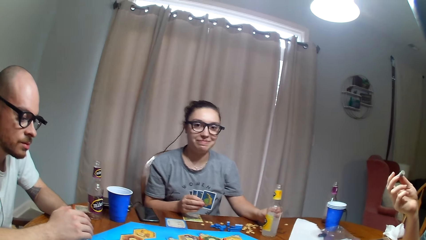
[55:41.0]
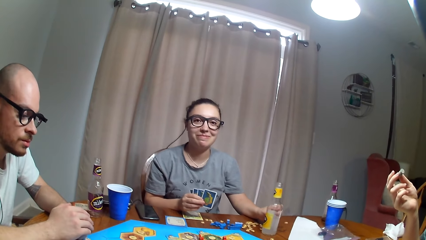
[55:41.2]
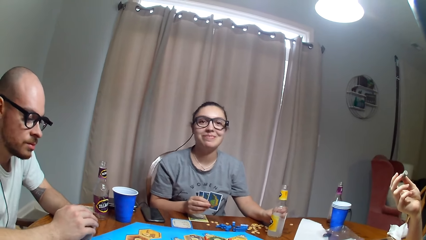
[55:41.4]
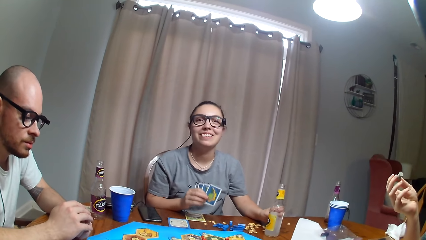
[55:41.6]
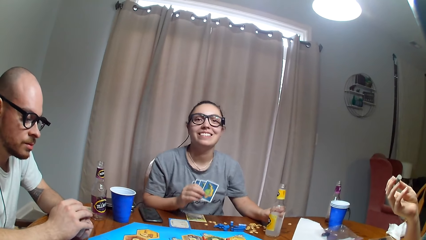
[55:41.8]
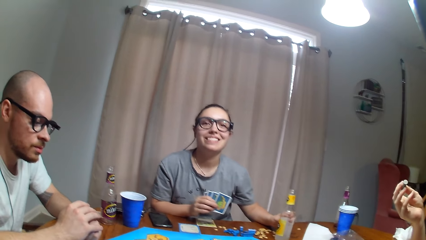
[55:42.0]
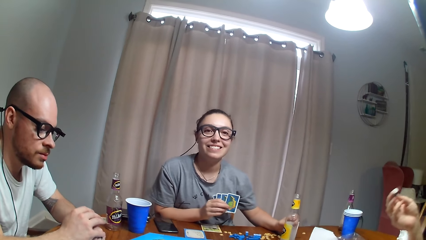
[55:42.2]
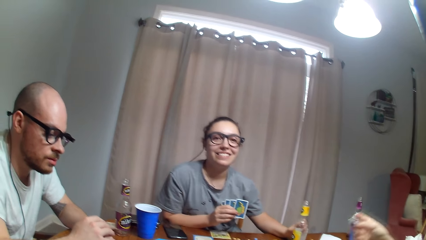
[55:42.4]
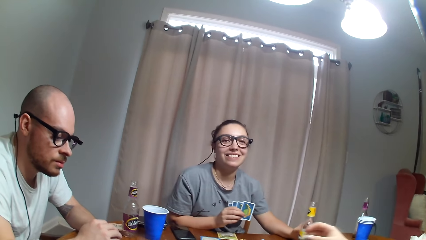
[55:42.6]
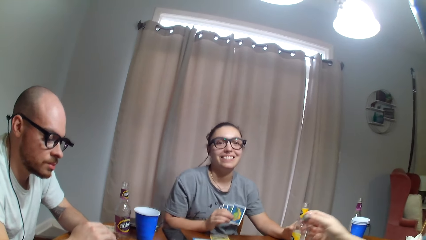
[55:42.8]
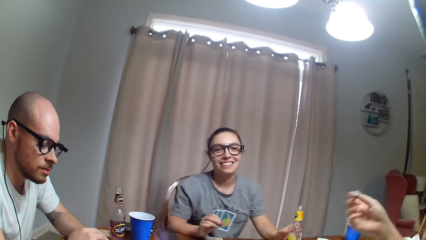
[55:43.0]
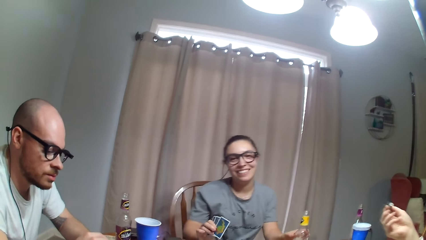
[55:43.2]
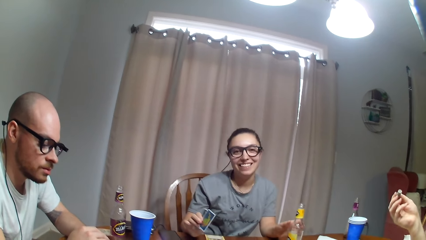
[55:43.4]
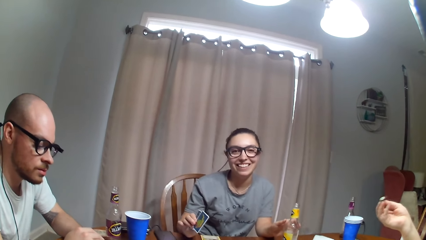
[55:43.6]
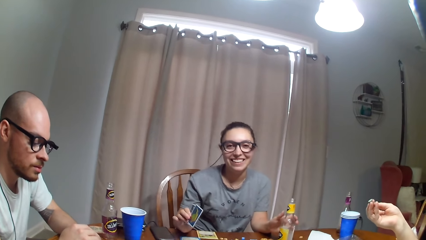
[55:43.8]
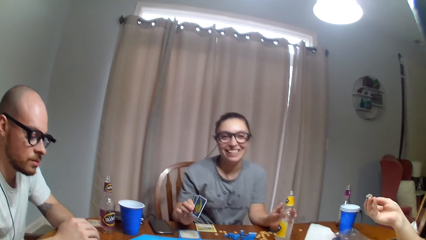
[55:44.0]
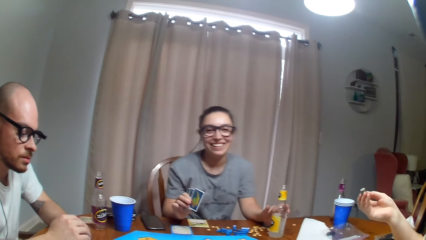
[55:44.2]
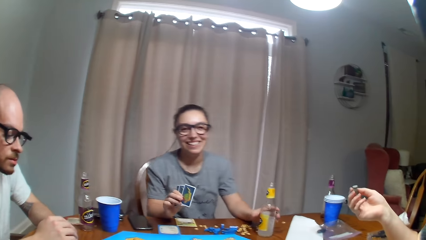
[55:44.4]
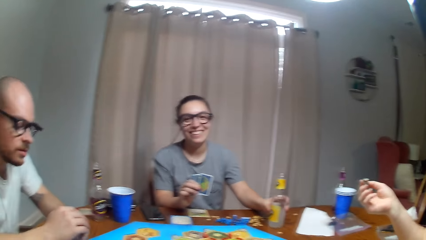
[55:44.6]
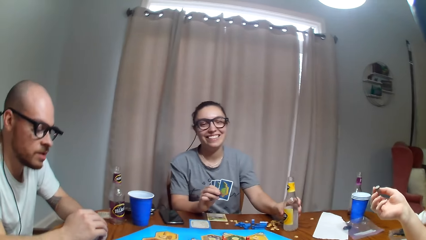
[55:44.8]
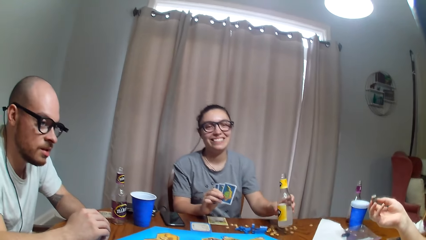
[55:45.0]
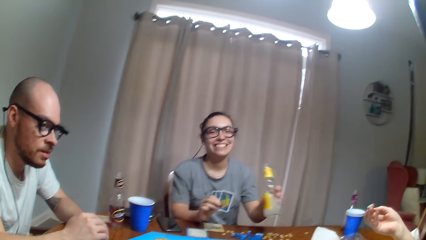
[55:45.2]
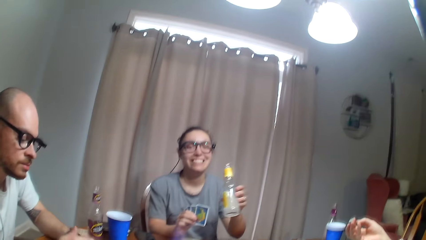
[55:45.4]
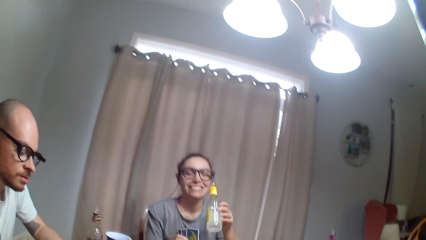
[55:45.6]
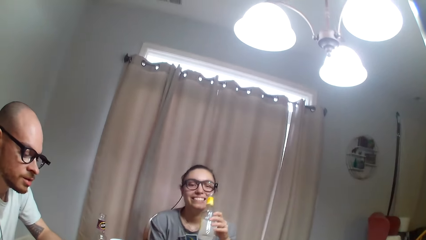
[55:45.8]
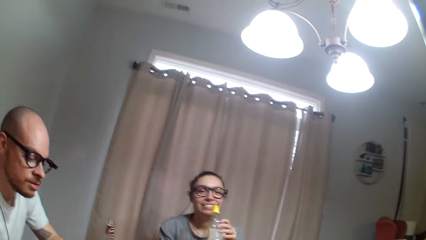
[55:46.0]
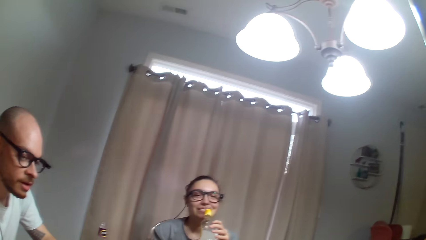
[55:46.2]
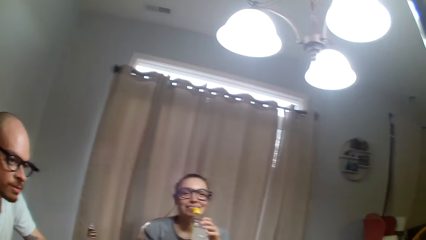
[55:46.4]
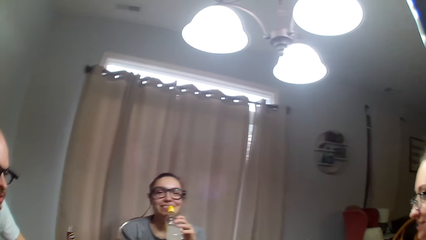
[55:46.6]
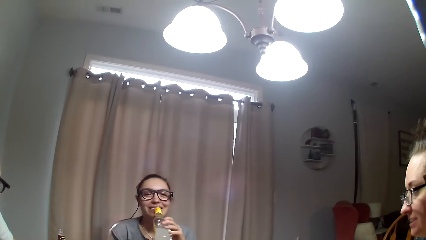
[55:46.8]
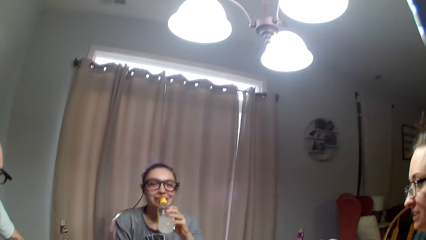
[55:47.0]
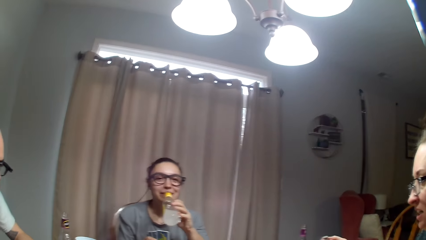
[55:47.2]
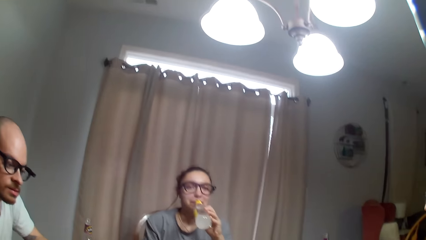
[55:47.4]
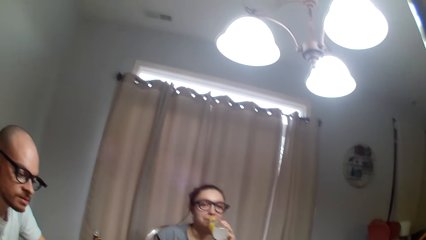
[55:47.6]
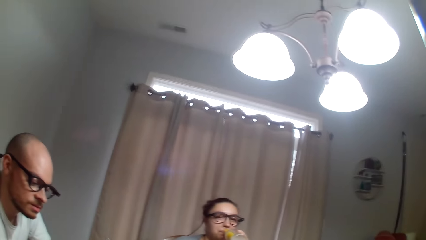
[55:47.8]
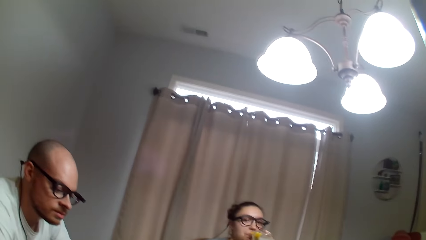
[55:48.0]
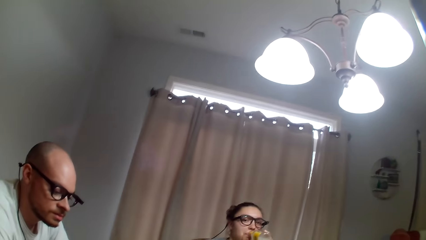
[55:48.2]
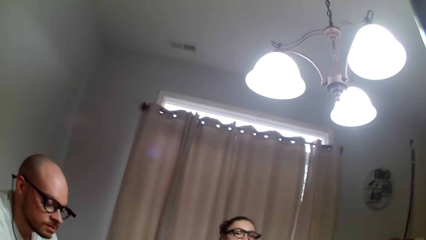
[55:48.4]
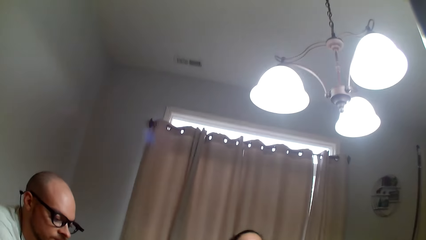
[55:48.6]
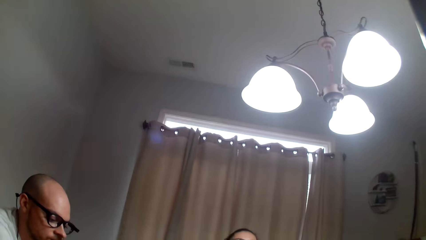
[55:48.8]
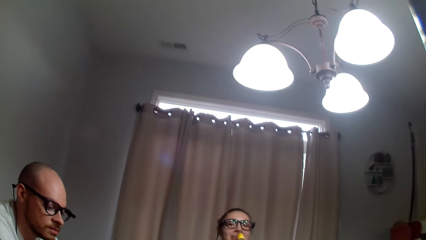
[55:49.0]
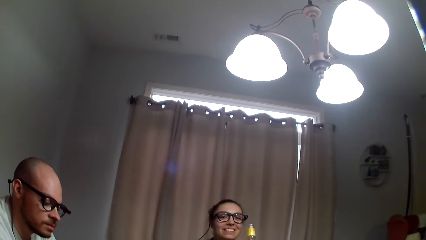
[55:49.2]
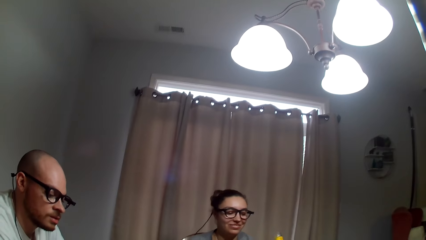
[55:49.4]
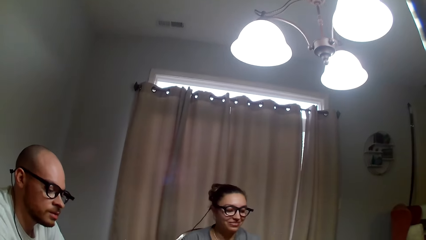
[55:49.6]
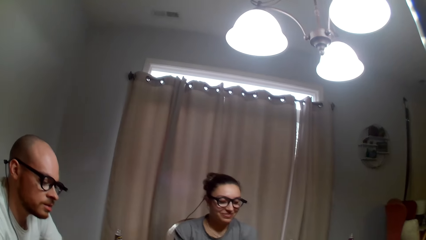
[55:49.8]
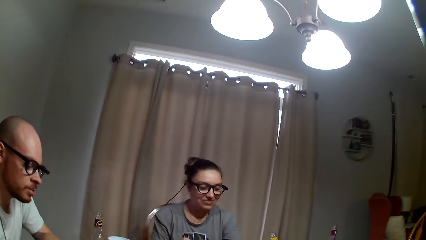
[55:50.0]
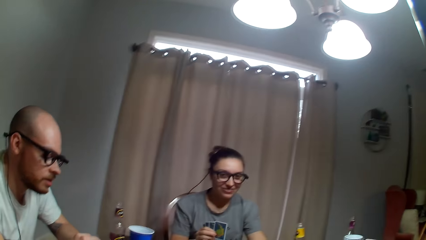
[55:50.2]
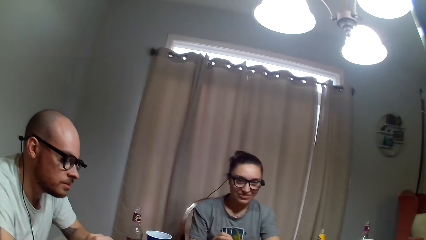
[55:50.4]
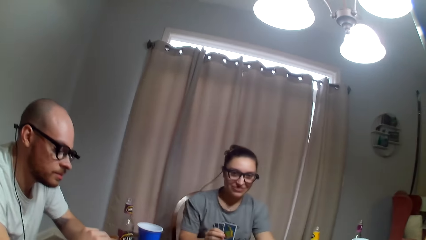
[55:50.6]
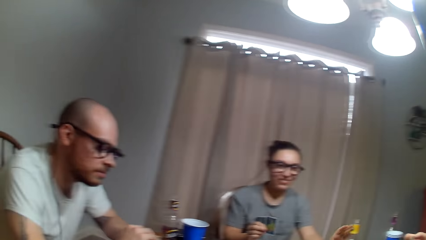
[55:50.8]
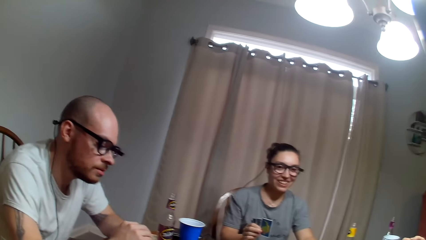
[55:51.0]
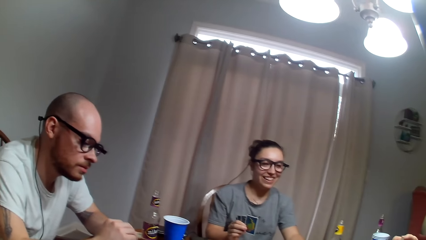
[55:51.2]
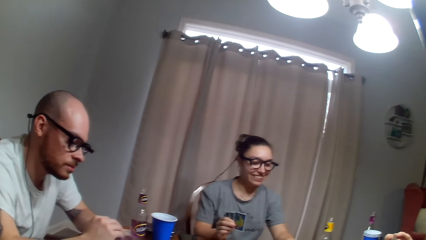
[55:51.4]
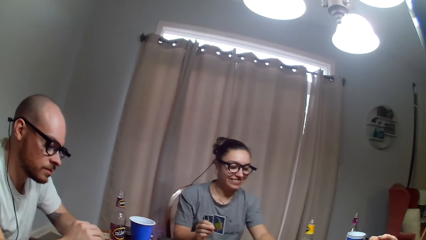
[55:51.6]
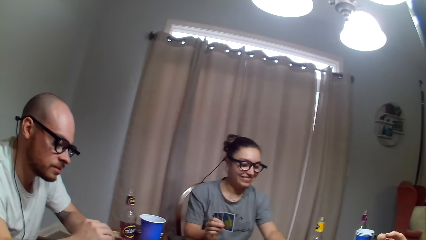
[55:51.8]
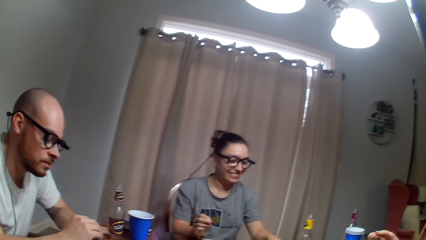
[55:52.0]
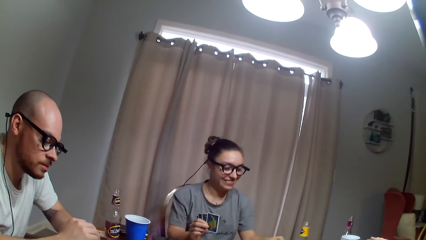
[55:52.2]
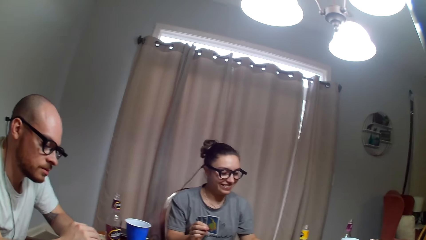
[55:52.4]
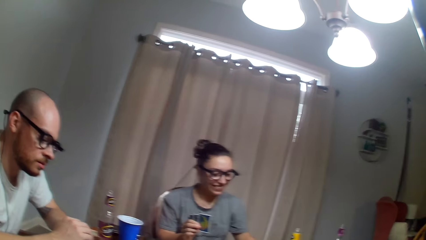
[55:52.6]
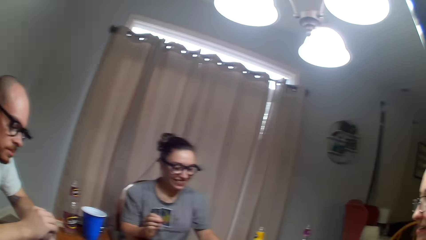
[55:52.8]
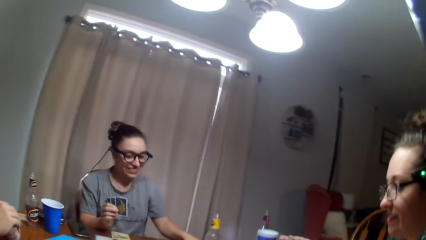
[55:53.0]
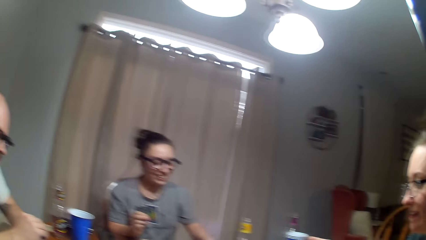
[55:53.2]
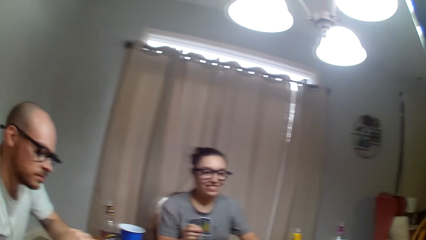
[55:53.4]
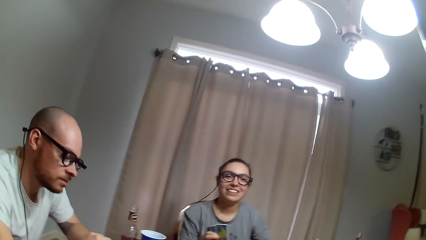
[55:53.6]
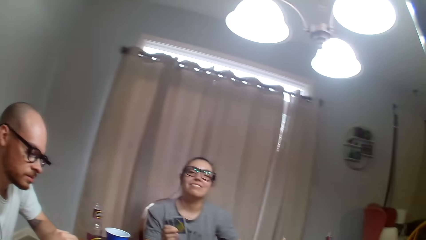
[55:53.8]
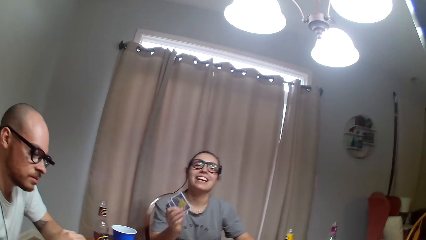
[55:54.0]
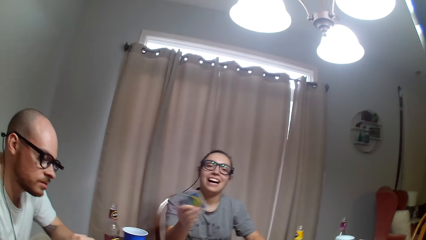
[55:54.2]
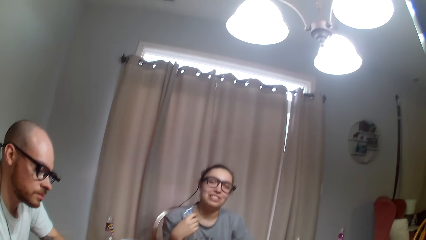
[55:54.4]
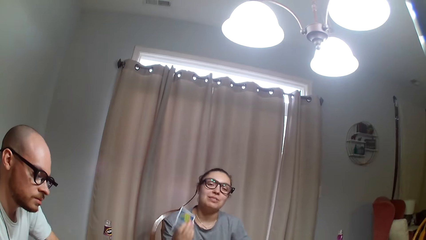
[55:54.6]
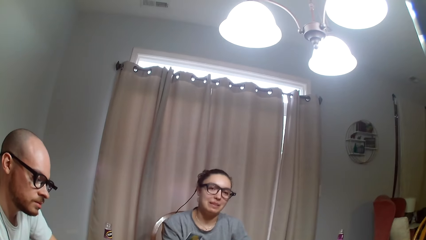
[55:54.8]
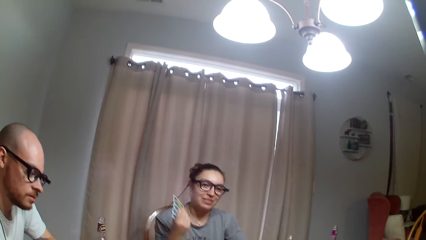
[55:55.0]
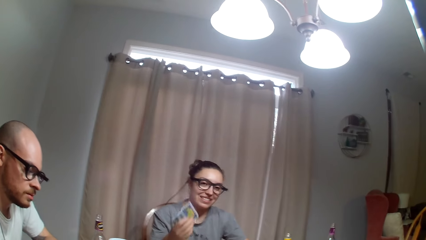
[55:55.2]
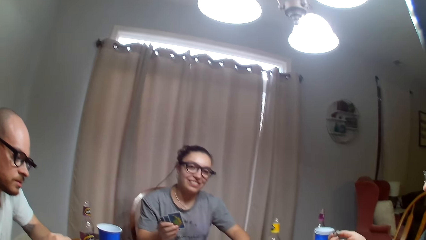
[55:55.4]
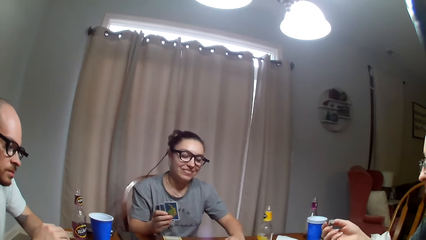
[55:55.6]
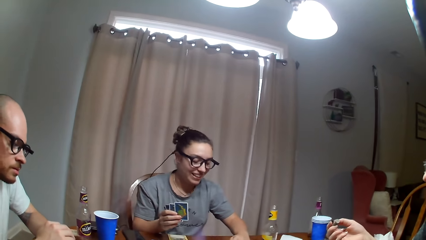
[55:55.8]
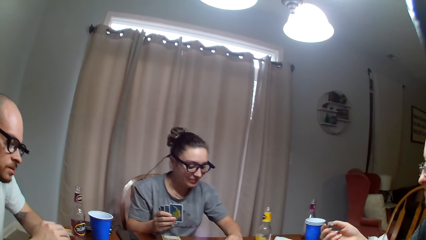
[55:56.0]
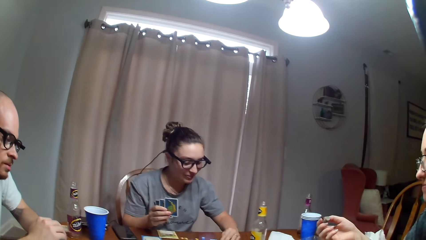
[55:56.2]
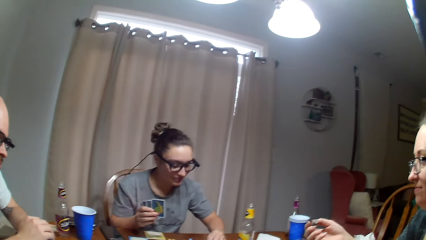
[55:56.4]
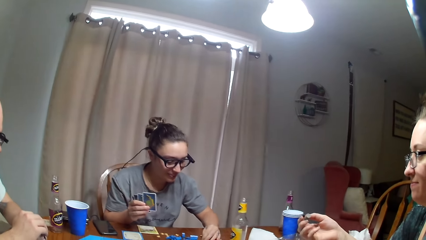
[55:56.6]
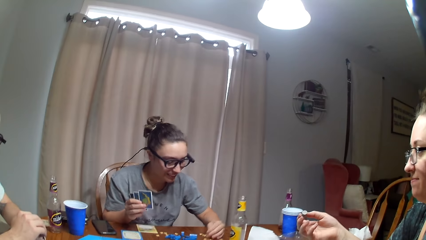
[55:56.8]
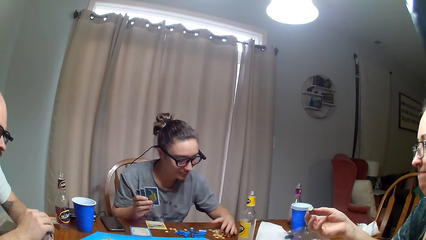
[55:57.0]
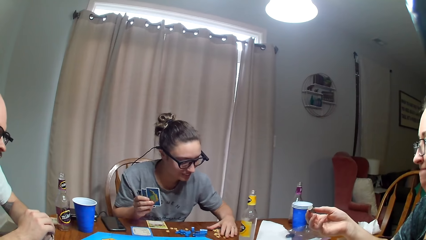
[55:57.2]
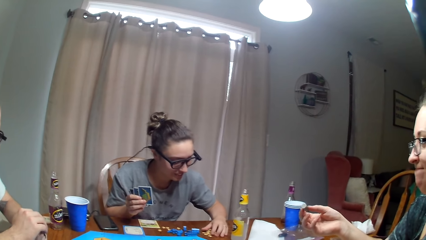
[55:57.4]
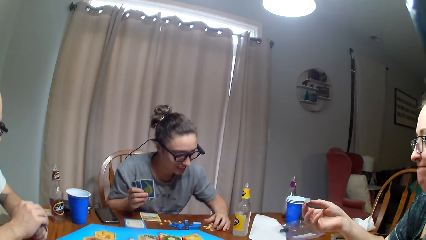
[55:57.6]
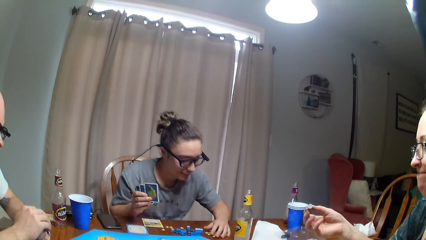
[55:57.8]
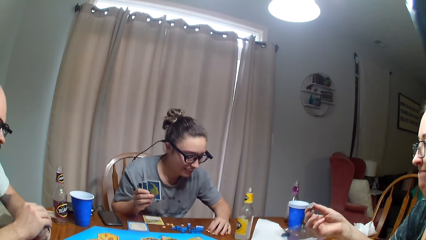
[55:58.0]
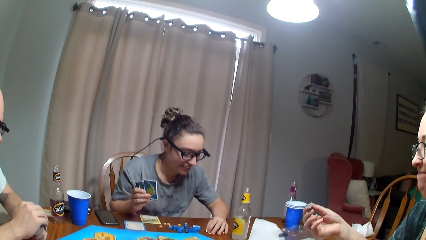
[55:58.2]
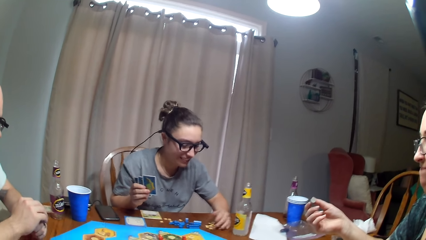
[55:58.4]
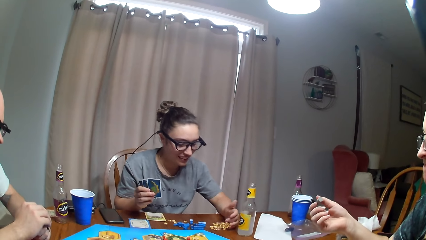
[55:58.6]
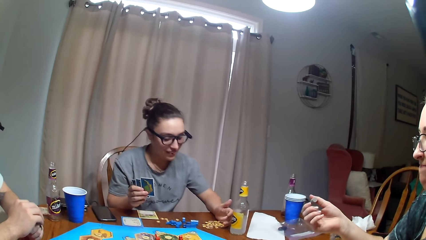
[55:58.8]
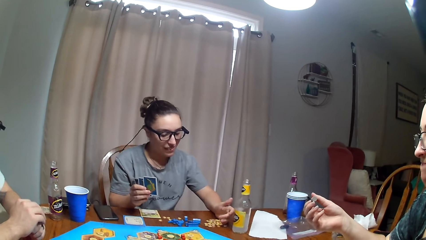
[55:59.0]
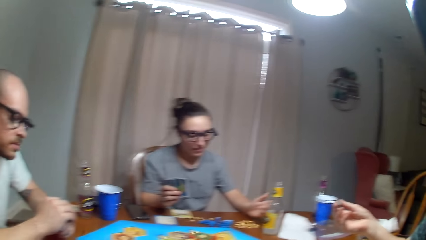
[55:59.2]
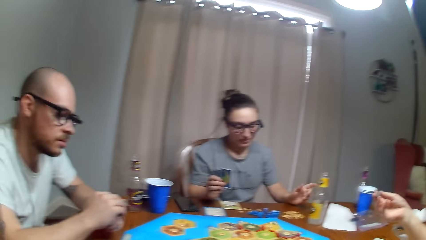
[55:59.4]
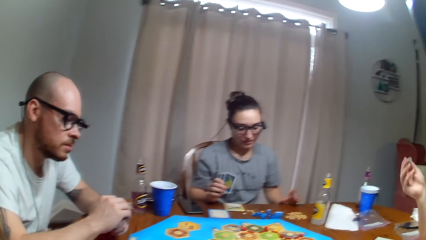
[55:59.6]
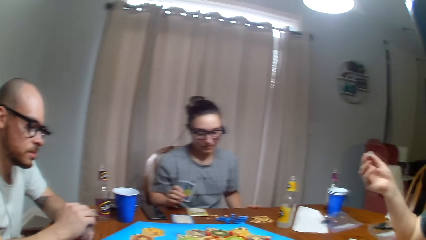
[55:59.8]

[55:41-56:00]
The camera wearer dialogues with a woman. A man dialogues with another woman. The other woman moves the hand. The first woman picks up the bottle of juice, drinks the juice and puts the bottle down. The first woman arranges something on the table and holds an object.
